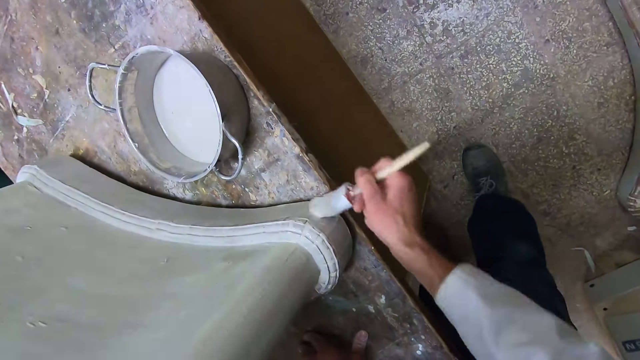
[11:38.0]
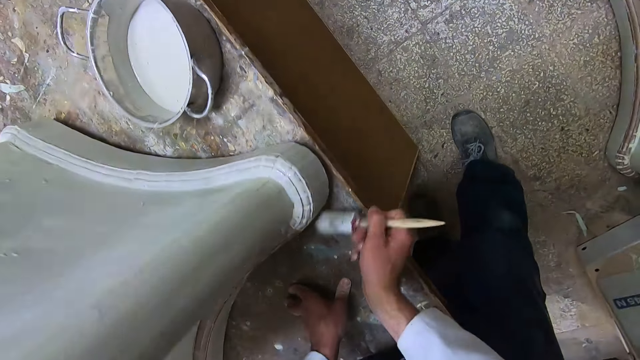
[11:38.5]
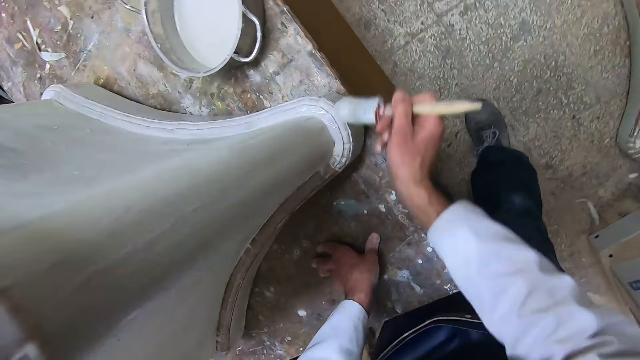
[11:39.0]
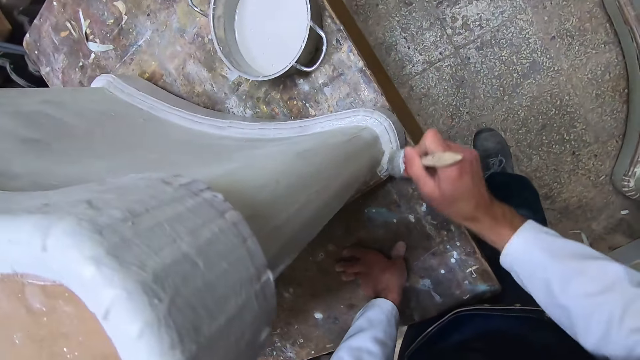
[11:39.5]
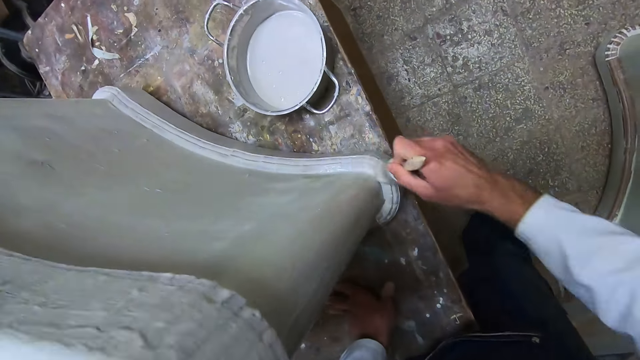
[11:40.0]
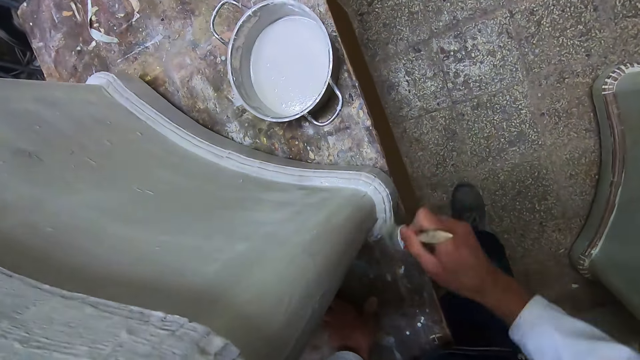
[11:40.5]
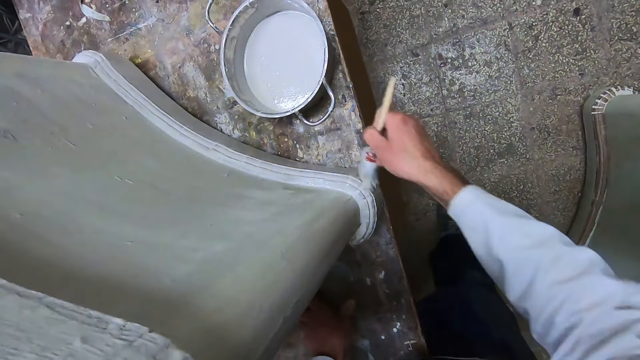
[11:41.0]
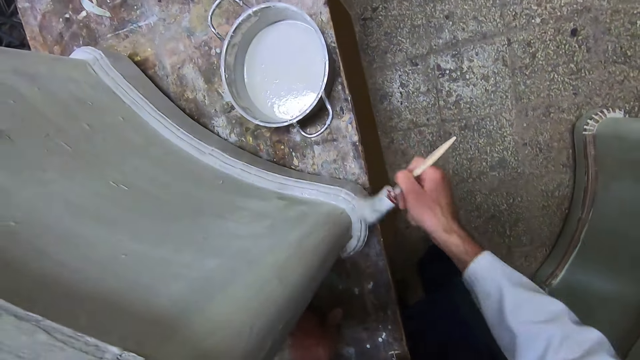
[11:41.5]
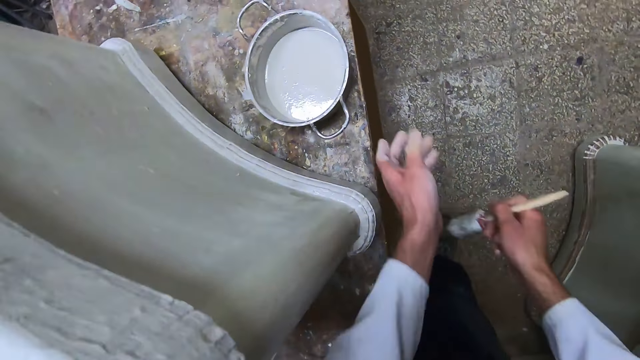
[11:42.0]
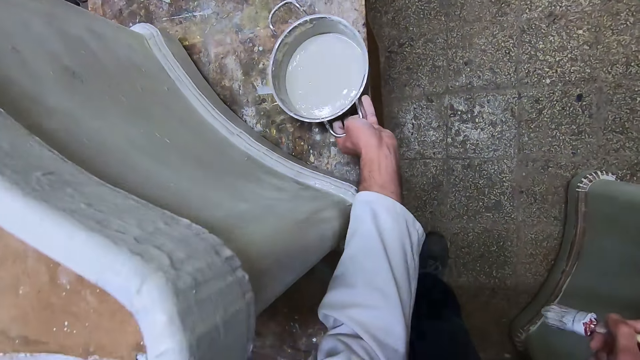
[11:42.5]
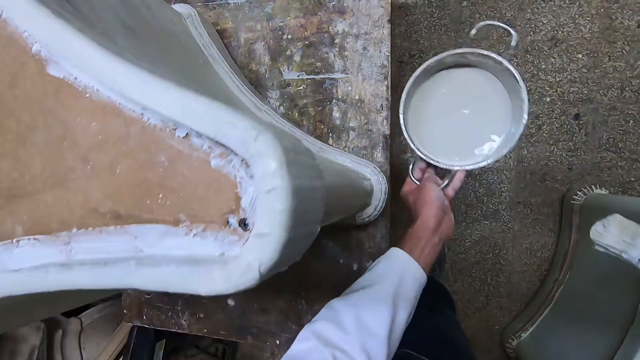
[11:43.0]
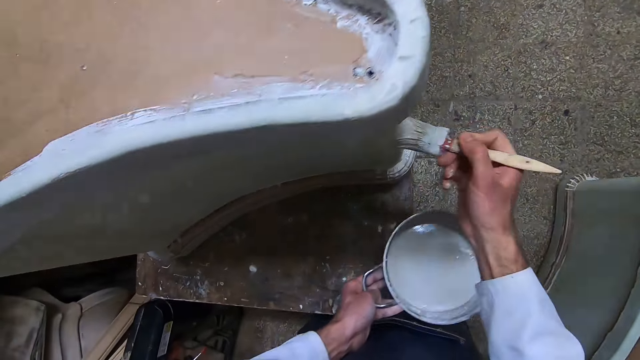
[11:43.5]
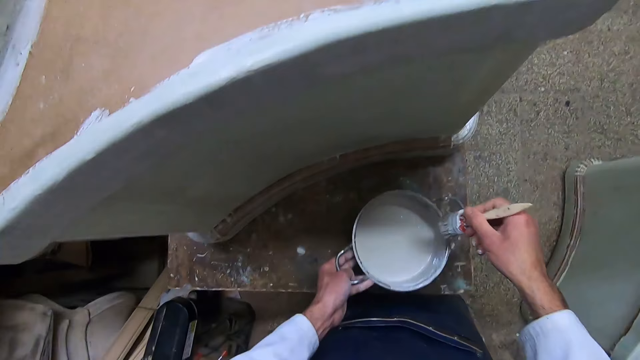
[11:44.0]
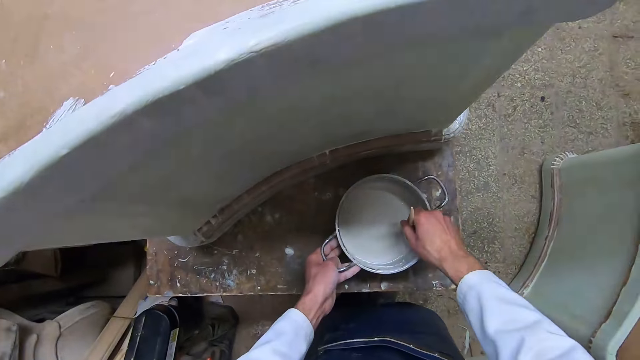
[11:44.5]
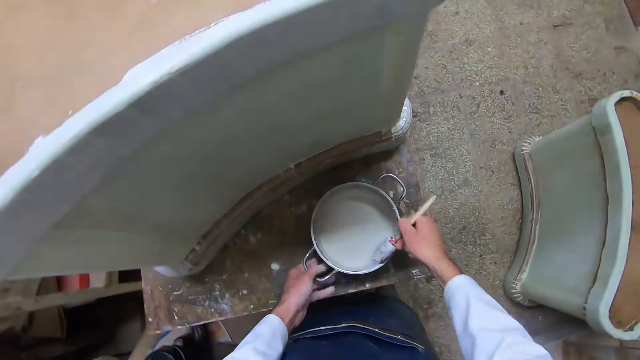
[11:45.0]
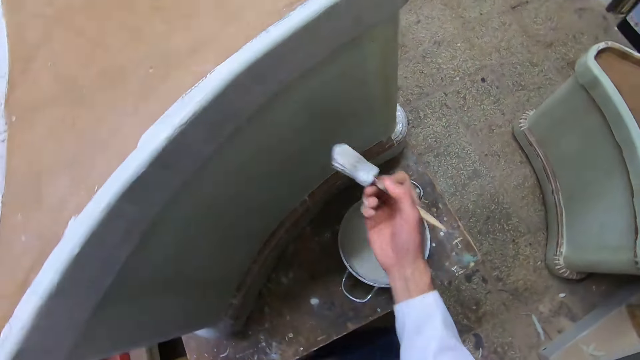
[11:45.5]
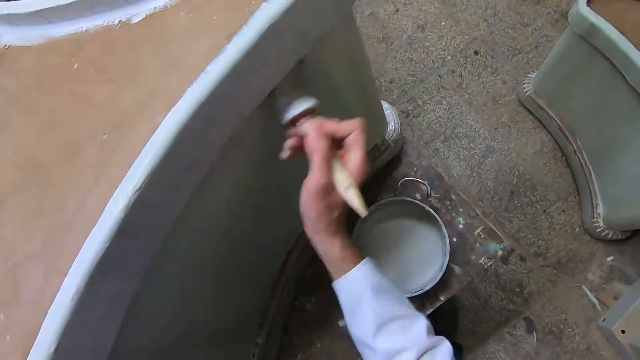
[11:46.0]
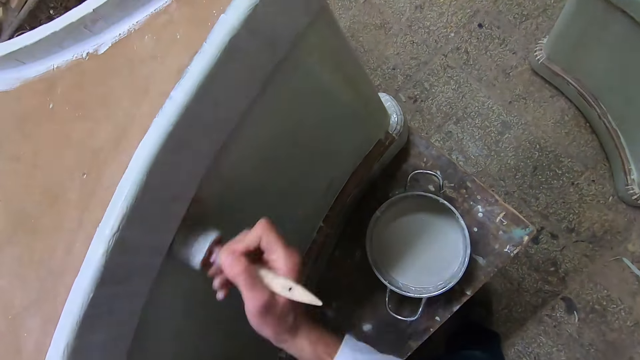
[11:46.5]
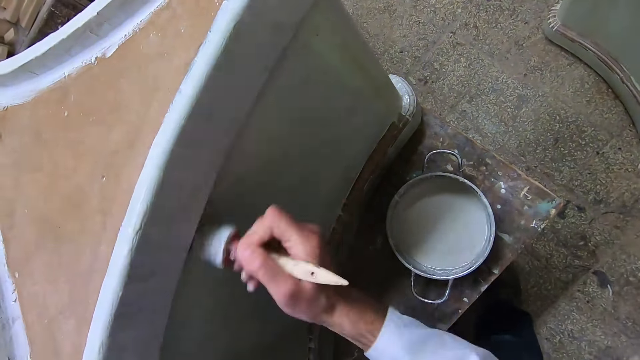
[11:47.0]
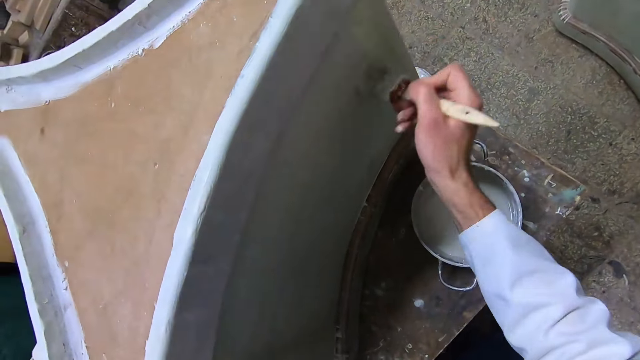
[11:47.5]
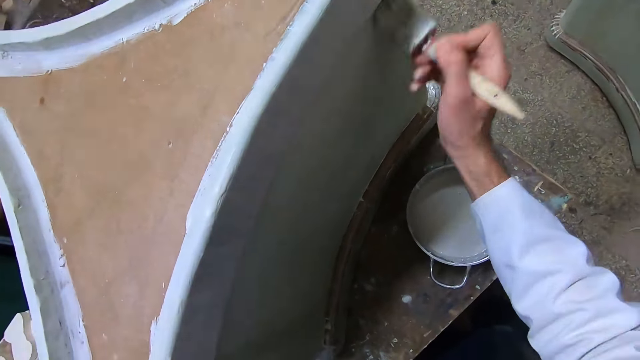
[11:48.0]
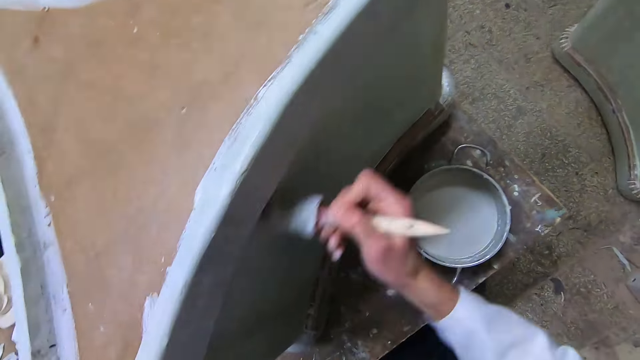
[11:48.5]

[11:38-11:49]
The camera wearer picks up the pot from the table with his left hand and holds the pot. He applies the liquid paint on the furniture with the brush in his right hand. He places the pot in his left hand on the furniture table. He dips the brush into the liquid paint in the pot with his right hand. He lifts up the brush. He removes his left hand from the handle of the pot. He applies the liquid paint on the furniture with the brush in his right hand.

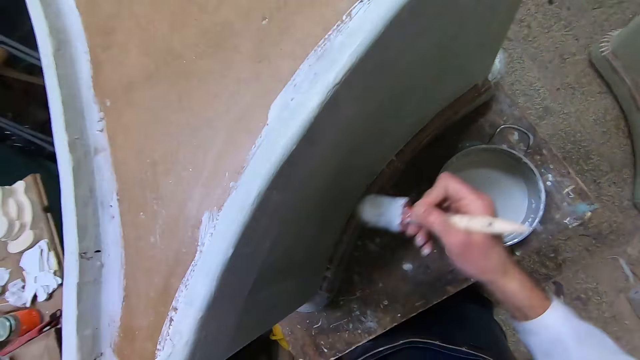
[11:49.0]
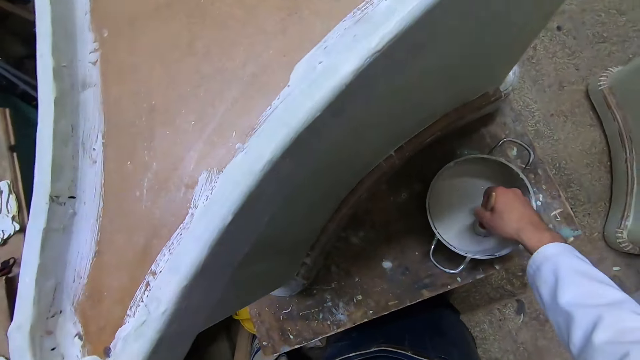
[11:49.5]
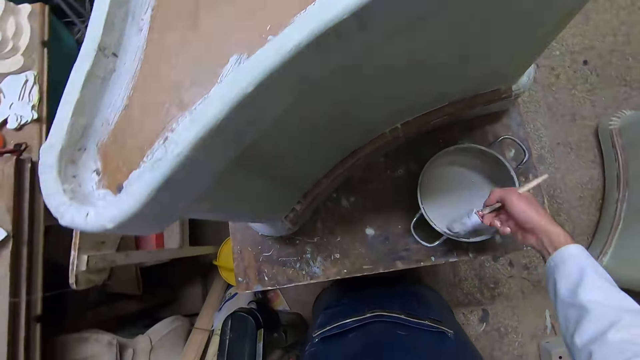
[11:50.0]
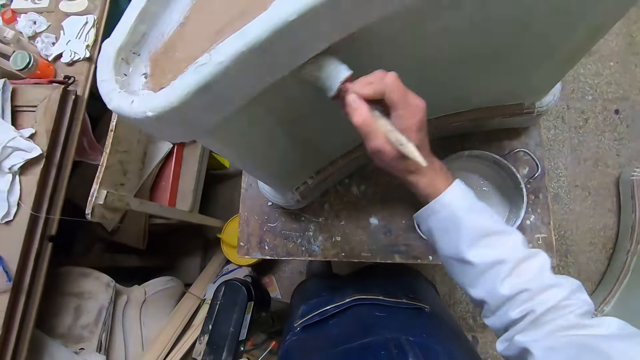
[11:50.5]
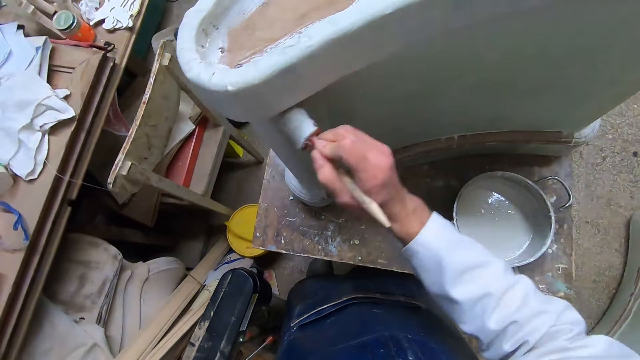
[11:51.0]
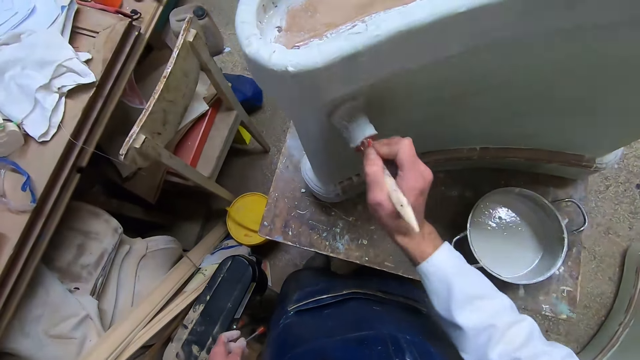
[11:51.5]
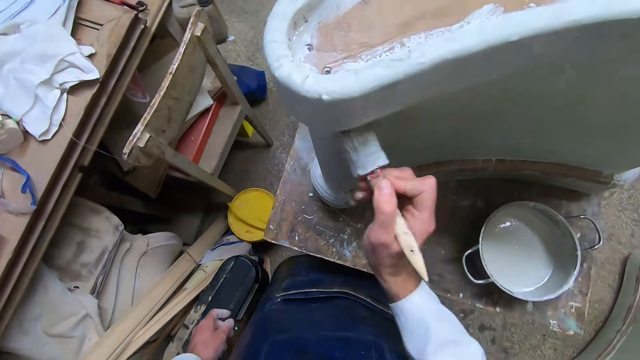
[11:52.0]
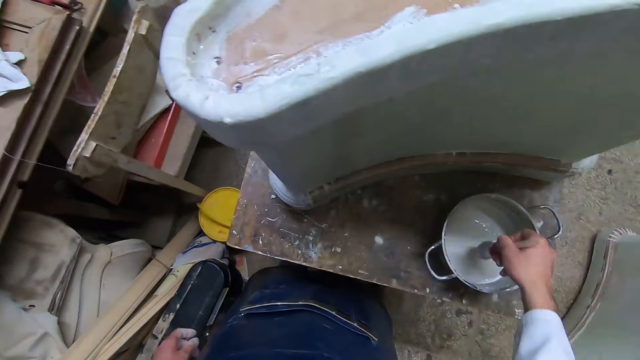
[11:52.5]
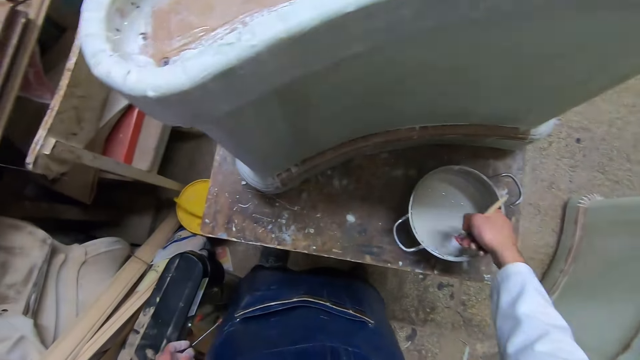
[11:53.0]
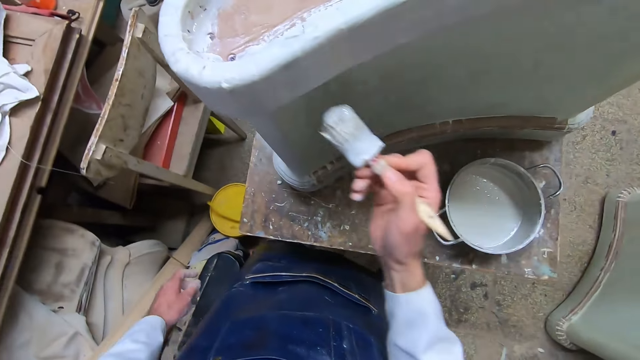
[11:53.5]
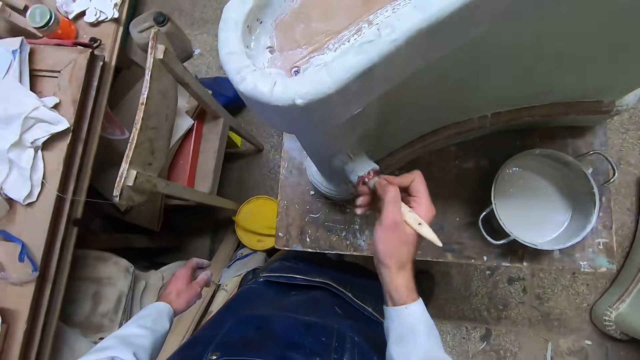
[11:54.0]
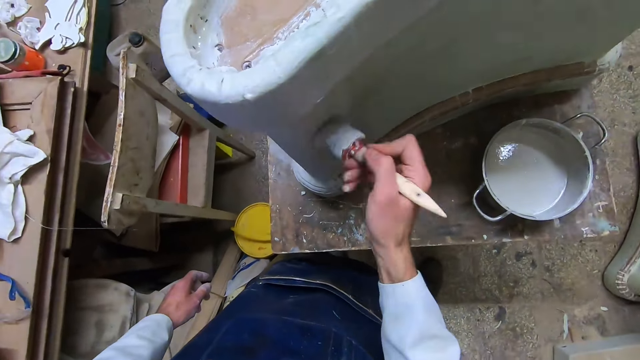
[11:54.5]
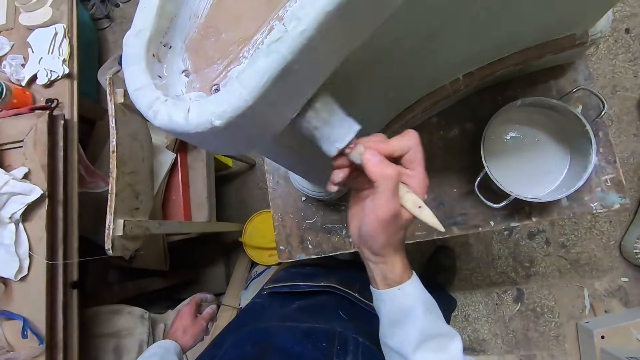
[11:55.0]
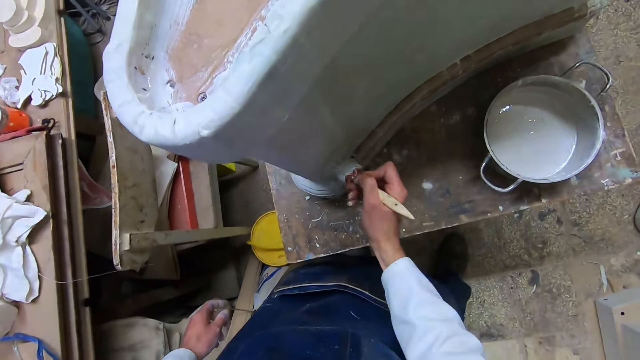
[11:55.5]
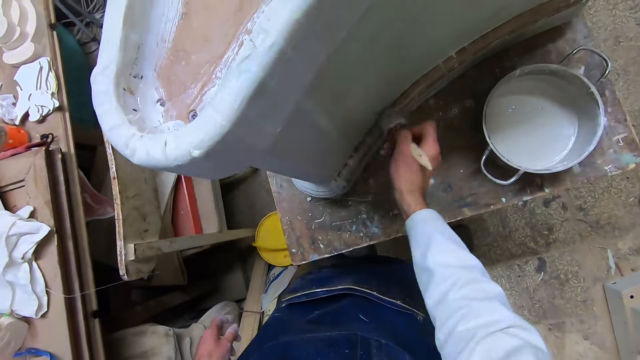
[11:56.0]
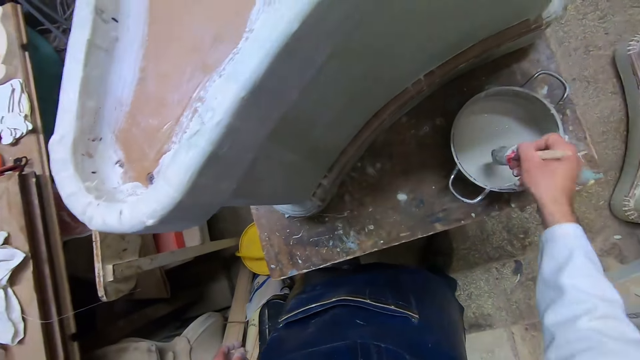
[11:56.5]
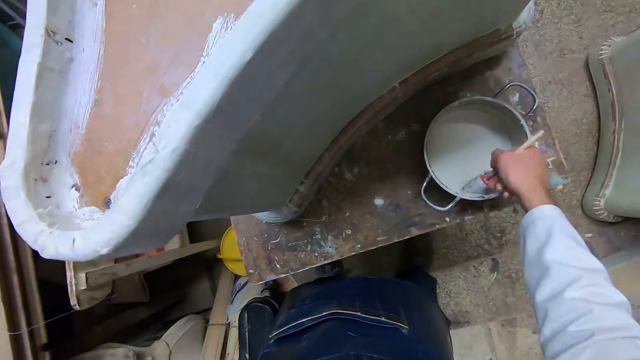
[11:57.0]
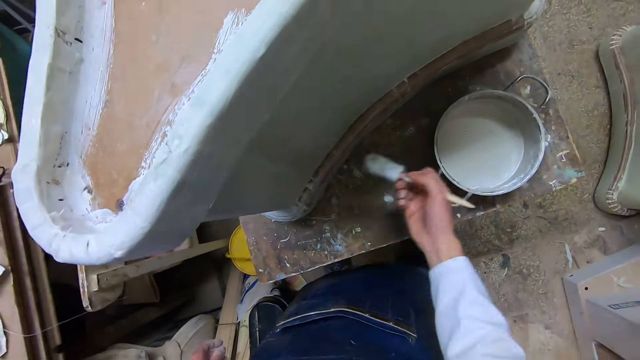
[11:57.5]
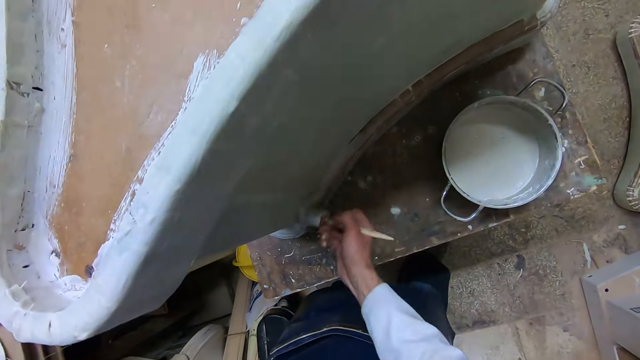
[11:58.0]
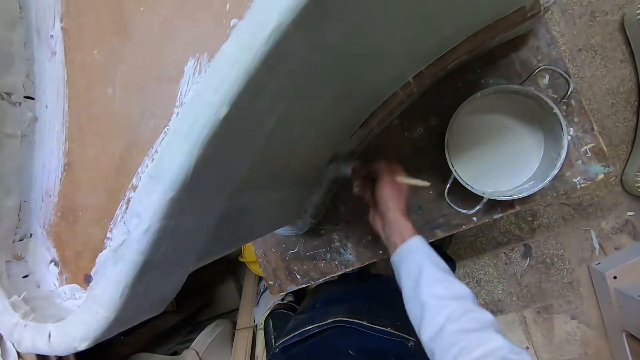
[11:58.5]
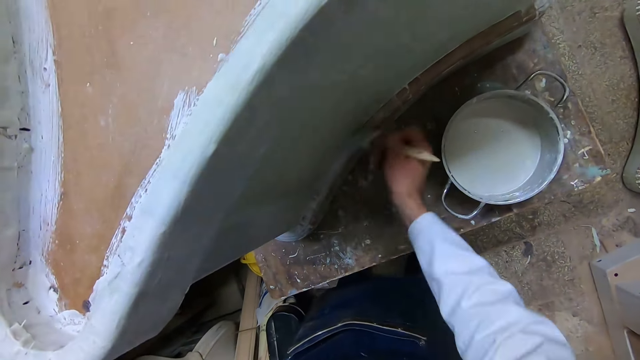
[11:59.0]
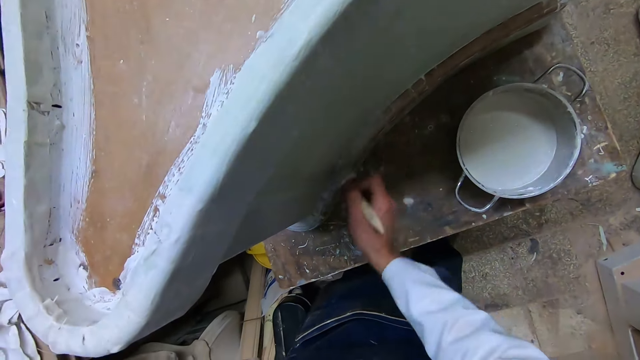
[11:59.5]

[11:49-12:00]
The camera wearer dips the brush into the liquid paint in the pot with his right hand. He lifts up the brush. He applies the liquid paint on the furniture with the brush in his right hand. He dips the brush into the liquid paint in the pot with his right hand. He lifts up the brush. He applies the liquid paint on the furniture with the brush in his right hand. He dips the brush into the liquid paint in the pot with his right hand. He lifts up the brush. He applies the liquid paint on the furniture with the brush in his right hand.
